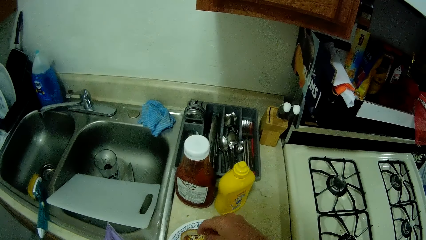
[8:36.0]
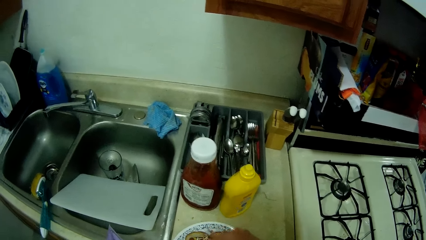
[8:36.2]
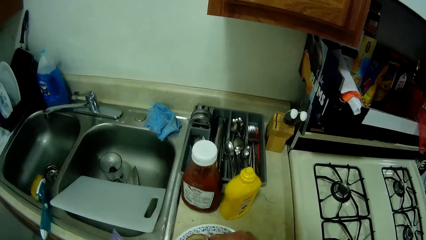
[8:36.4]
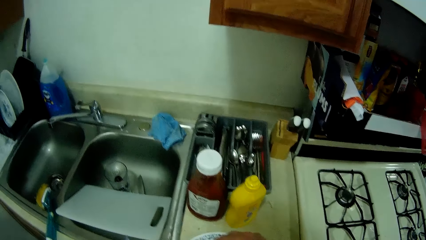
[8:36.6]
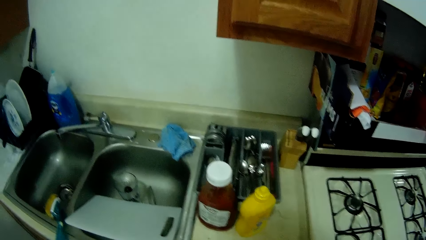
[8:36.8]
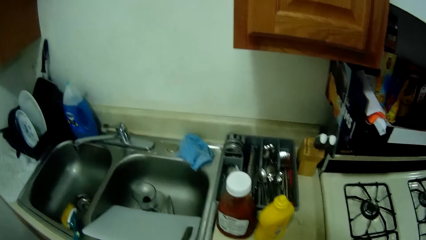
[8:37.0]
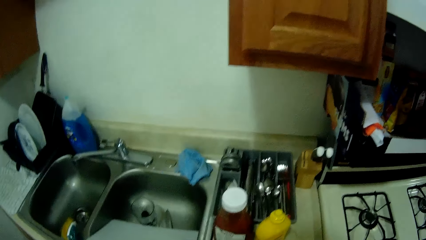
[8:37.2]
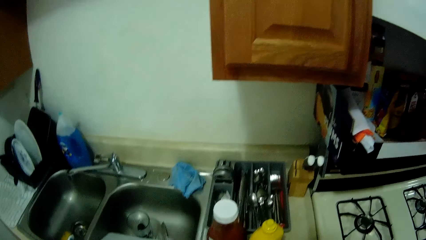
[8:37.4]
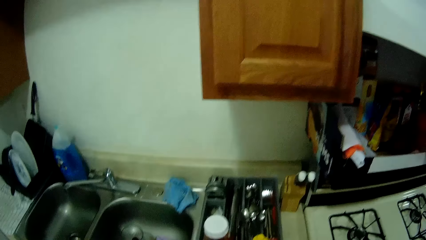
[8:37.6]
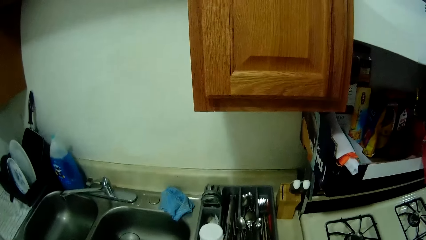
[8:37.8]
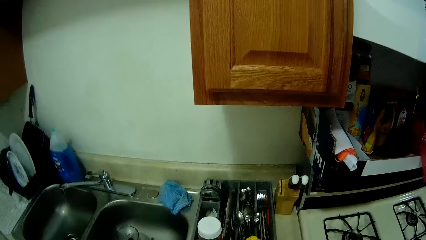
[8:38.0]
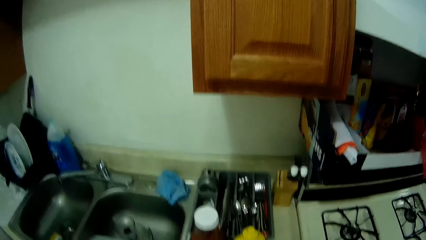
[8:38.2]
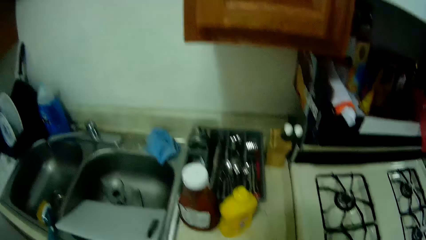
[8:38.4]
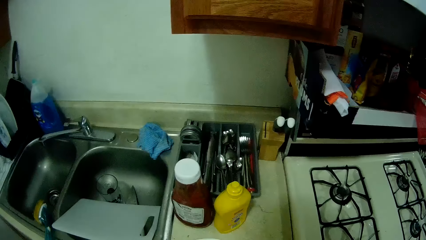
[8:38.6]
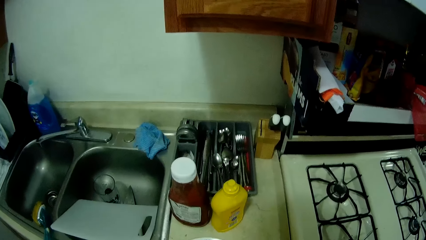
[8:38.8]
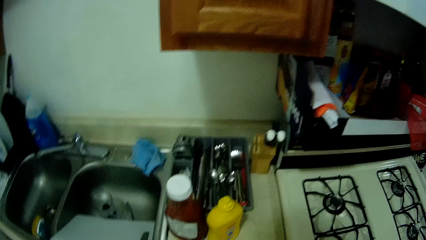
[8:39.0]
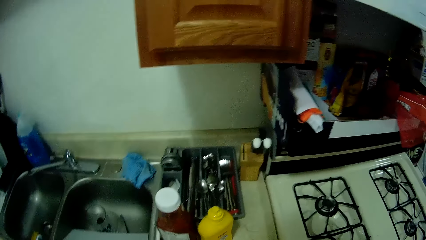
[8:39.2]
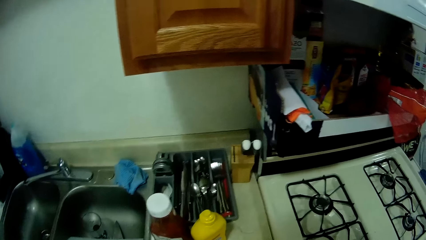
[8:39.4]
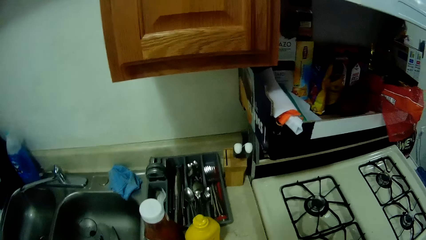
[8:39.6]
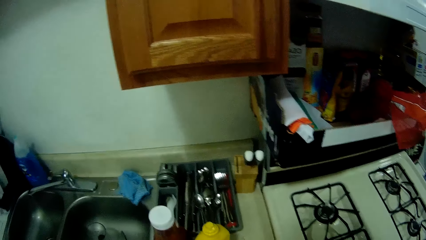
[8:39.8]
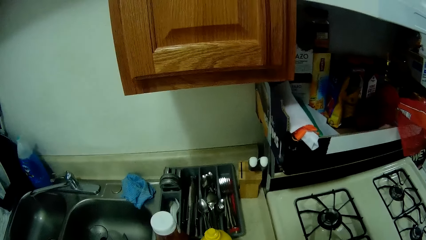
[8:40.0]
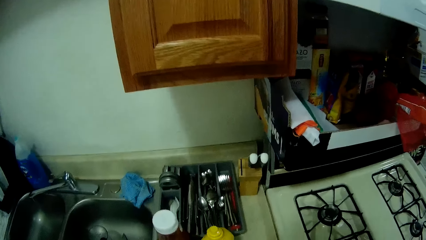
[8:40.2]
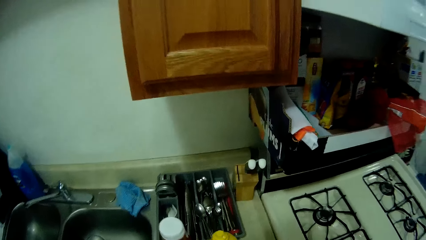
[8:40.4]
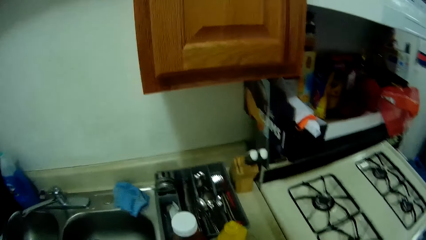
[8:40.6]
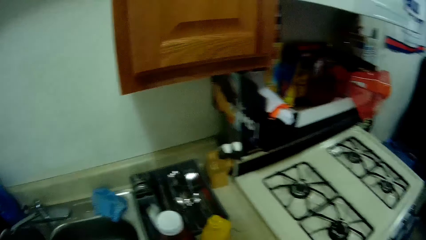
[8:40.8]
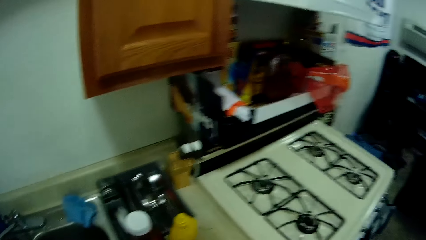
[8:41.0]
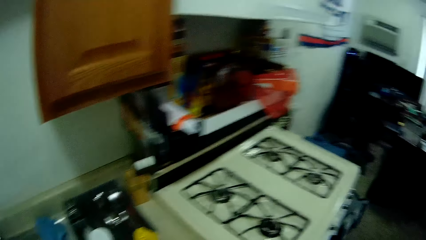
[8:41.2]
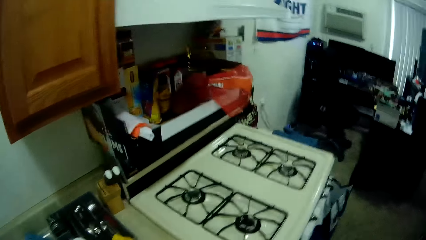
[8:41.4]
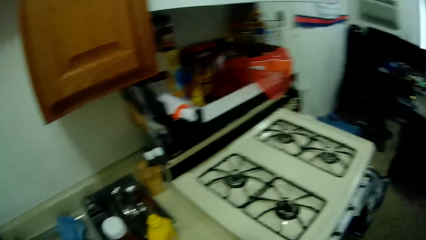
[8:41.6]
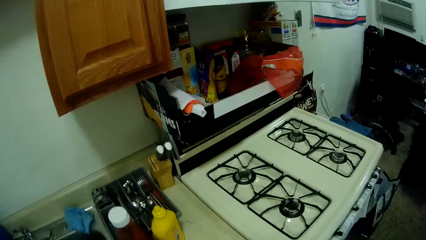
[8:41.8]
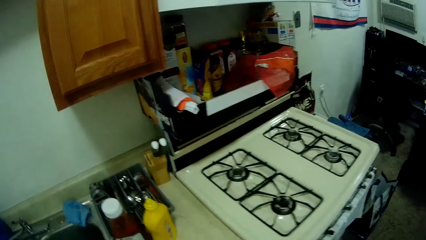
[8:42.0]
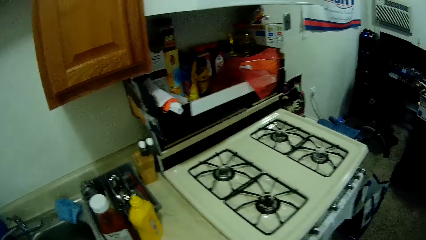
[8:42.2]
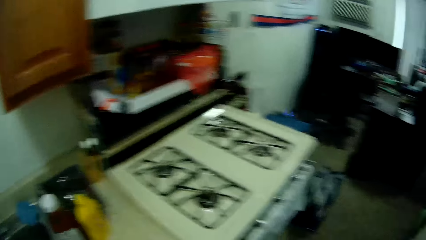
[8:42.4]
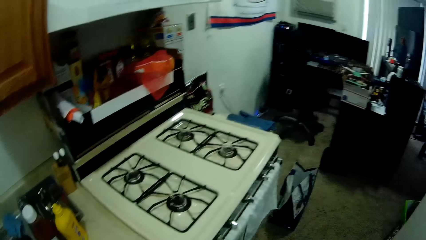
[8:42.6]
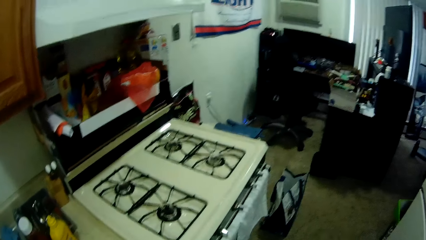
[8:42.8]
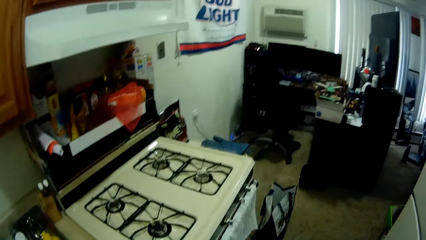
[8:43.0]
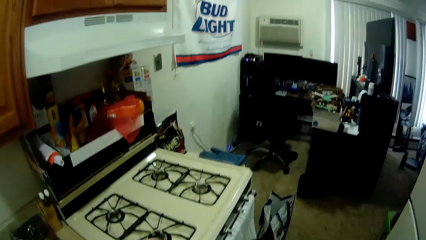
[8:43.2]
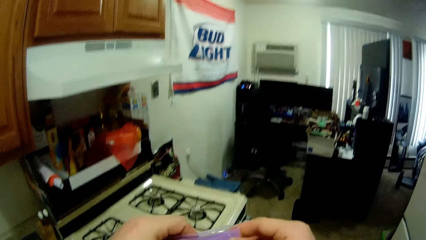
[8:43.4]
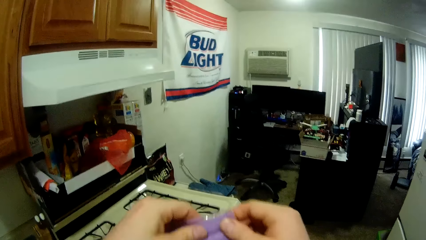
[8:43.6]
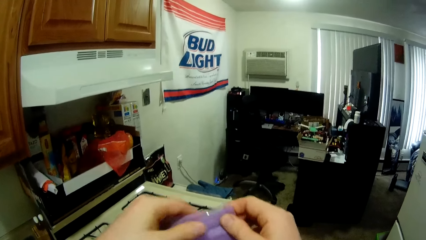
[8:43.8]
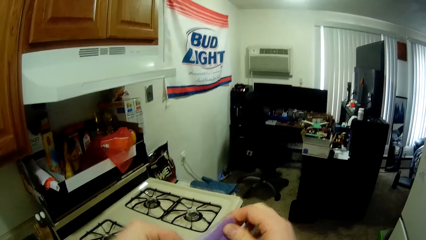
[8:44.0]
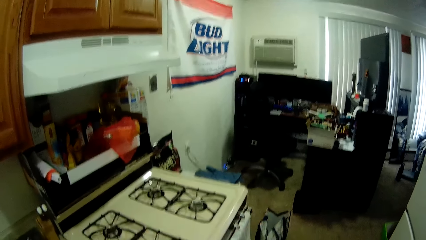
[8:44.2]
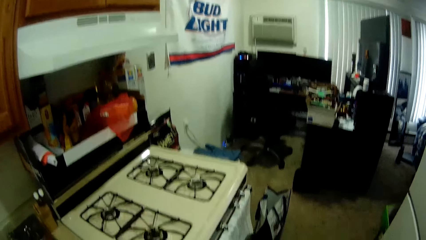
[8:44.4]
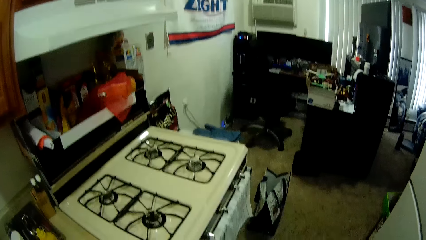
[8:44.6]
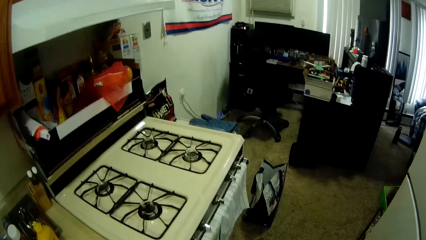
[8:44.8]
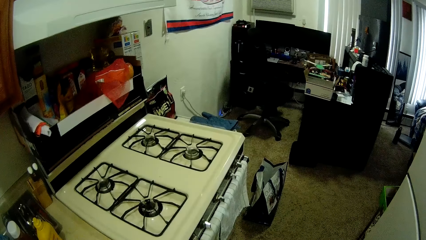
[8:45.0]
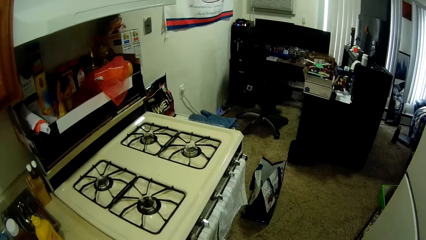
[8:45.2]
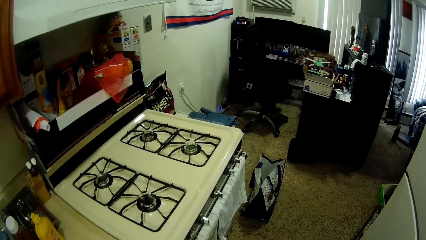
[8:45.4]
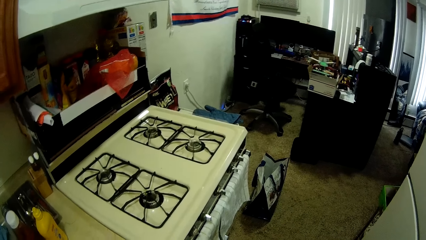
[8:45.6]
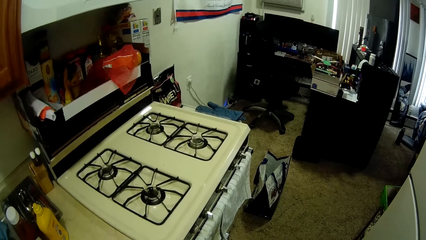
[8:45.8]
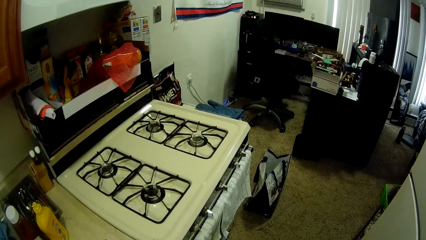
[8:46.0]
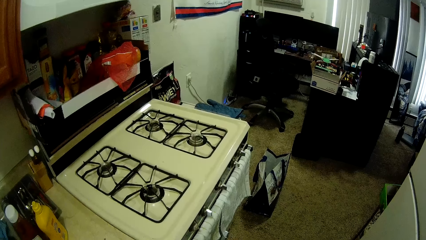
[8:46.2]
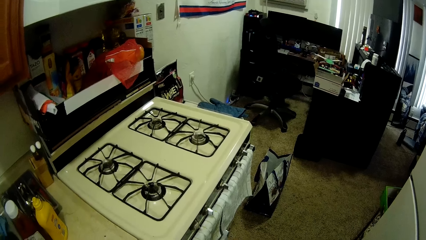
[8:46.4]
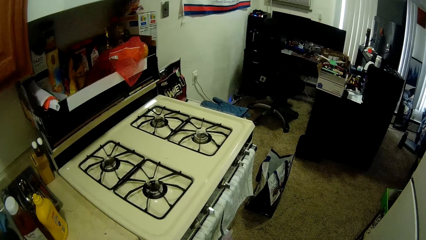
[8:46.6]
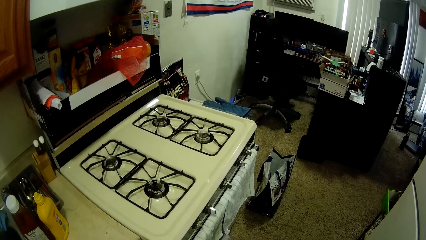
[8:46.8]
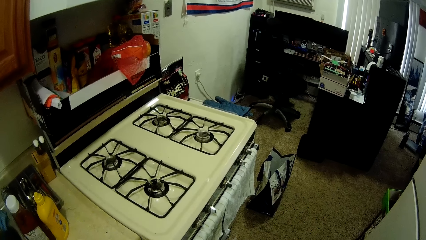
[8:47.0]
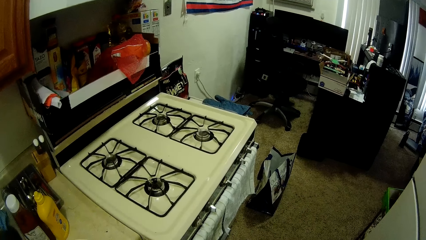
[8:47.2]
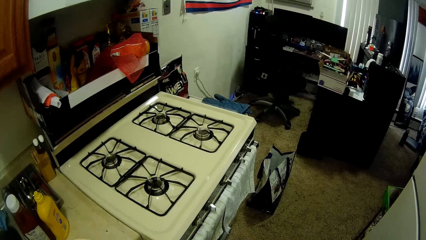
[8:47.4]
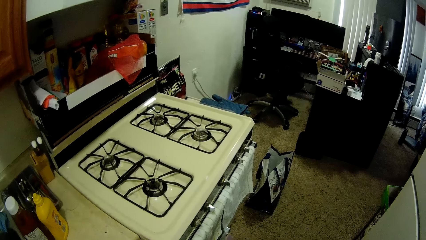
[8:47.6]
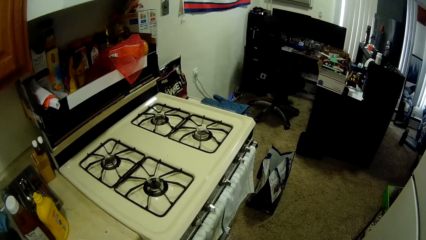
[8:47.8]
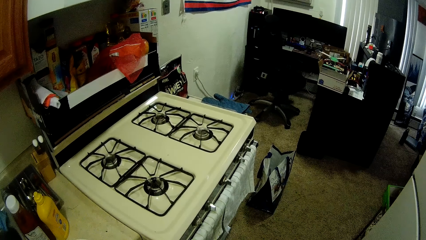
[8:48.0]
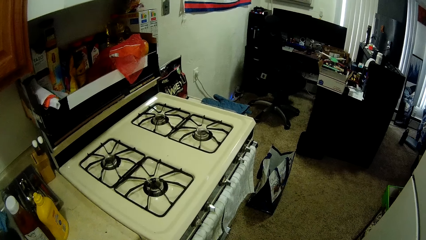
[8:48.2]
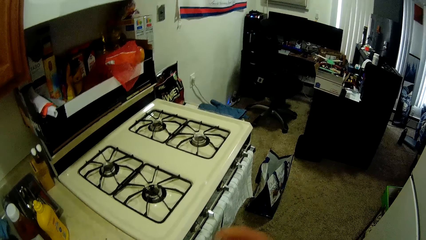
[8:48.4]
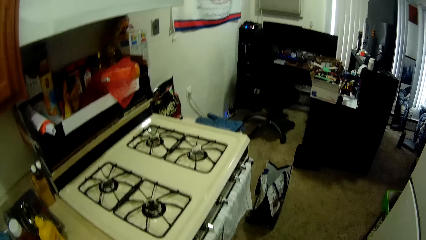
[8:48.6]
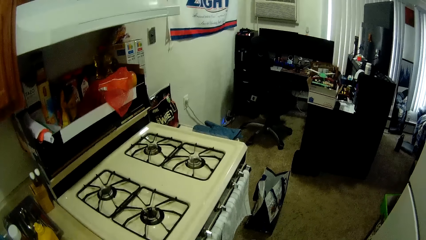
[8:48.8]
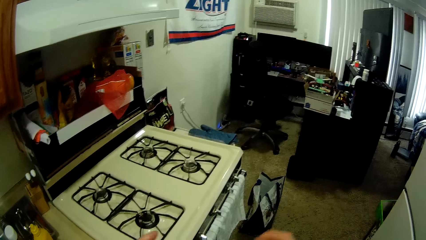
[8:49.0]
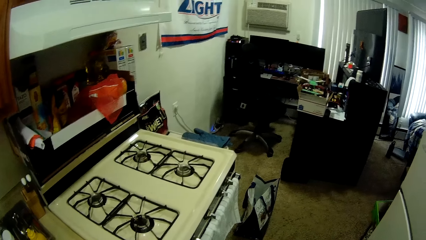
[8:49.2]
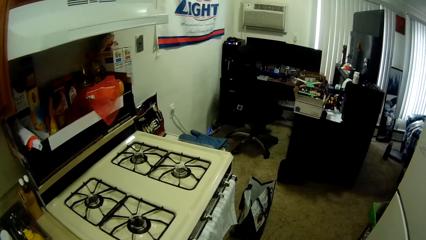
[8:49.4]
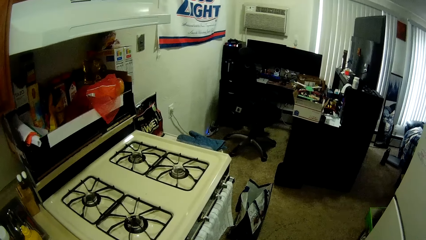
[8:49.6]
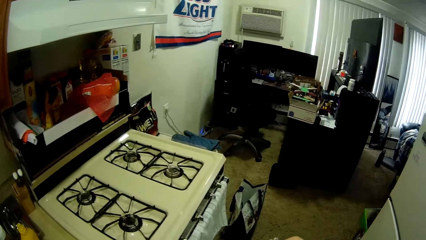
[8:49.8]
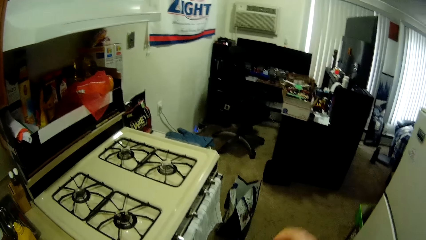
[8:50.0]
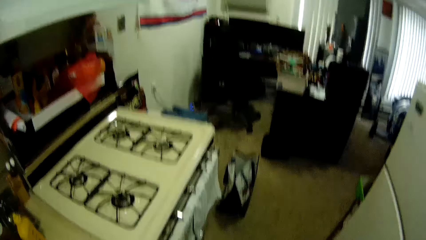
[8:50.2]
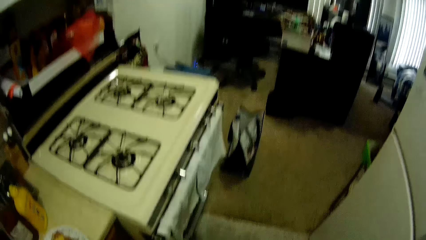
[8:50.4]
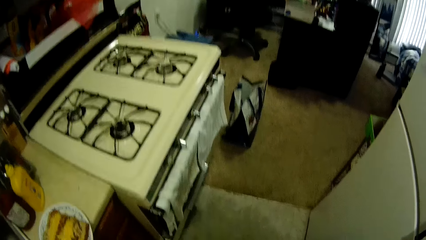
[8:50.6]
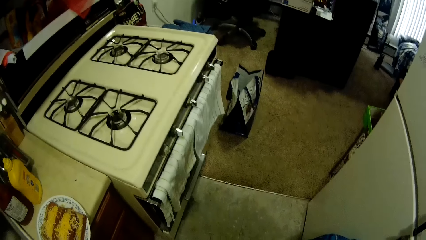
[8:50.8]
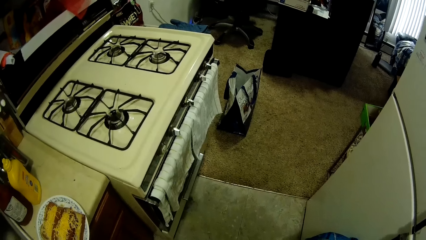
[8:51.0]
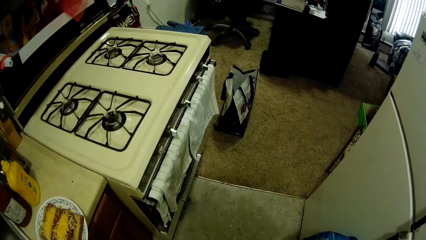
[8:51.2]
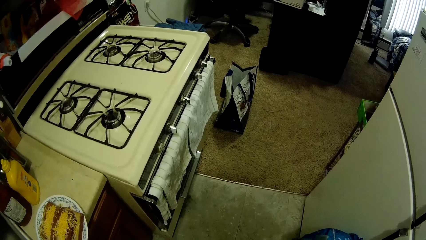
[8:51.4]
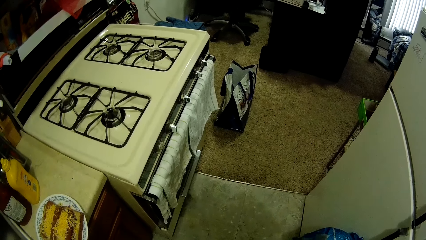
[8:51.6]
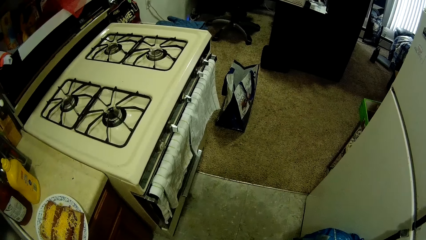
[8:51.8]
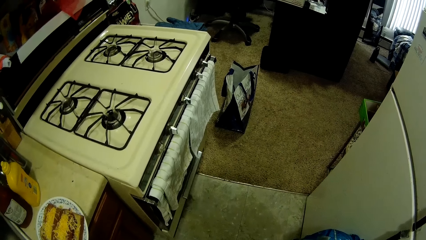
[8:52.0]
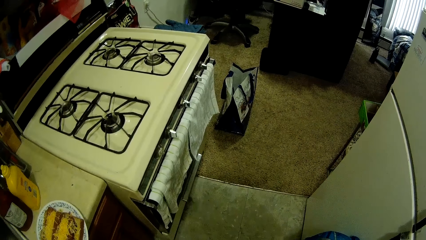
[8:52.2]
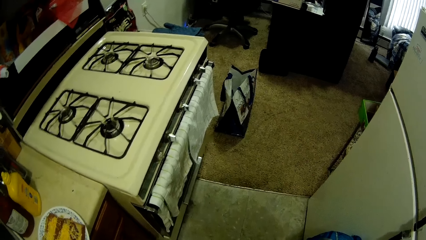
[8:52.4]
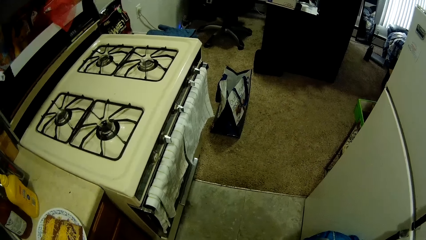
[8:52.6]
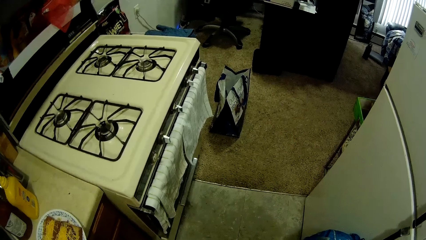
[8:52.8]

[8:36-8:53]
The camera wearer looks around. They close the pack of dry cheese with both hands.
